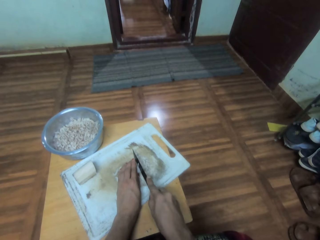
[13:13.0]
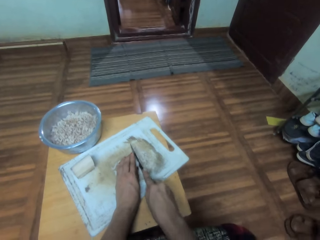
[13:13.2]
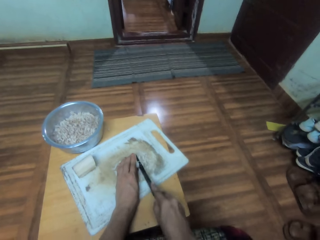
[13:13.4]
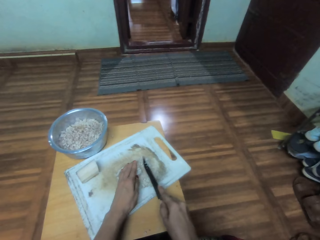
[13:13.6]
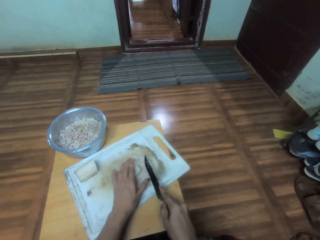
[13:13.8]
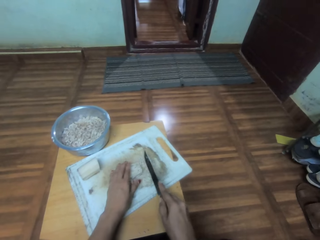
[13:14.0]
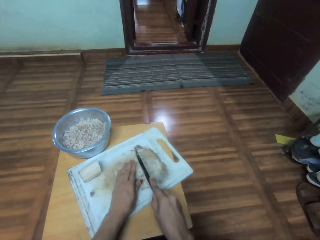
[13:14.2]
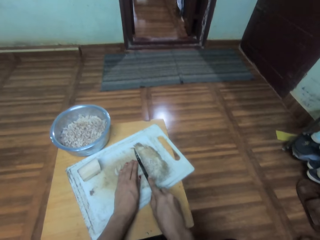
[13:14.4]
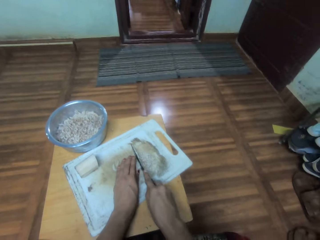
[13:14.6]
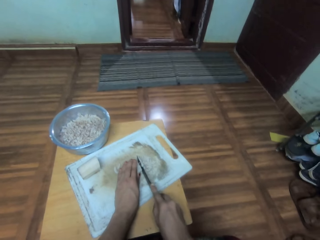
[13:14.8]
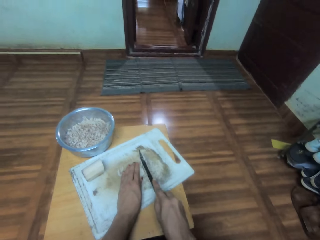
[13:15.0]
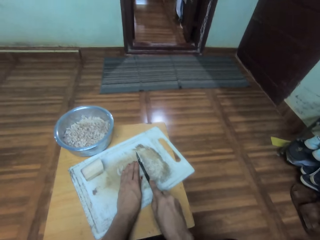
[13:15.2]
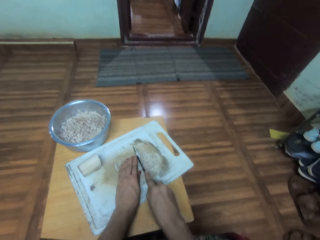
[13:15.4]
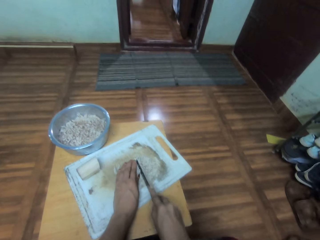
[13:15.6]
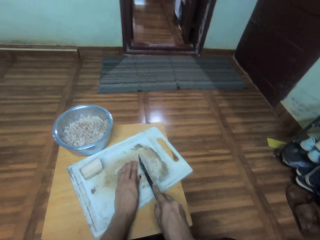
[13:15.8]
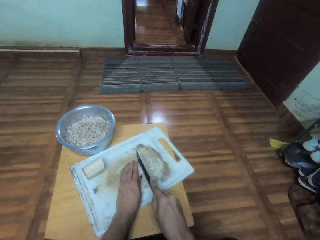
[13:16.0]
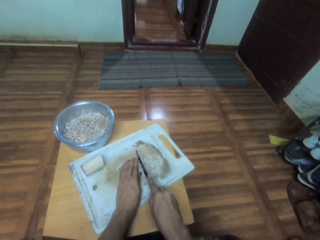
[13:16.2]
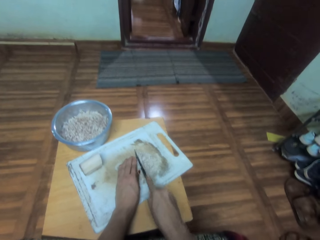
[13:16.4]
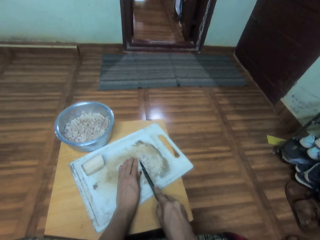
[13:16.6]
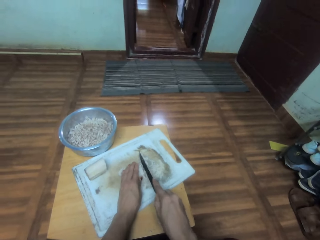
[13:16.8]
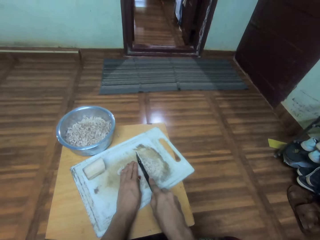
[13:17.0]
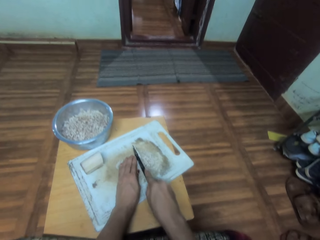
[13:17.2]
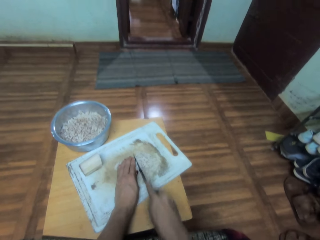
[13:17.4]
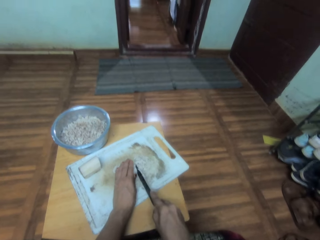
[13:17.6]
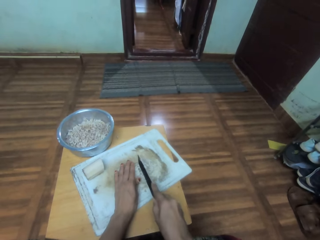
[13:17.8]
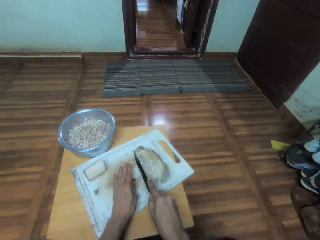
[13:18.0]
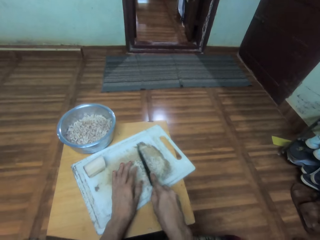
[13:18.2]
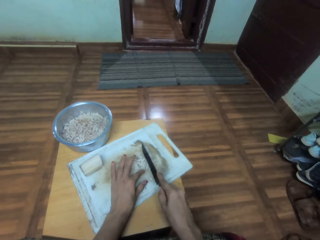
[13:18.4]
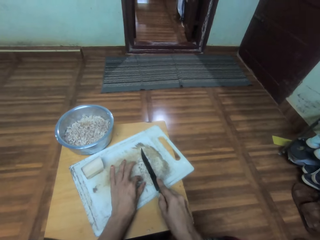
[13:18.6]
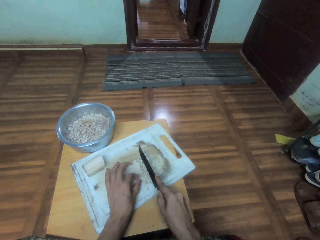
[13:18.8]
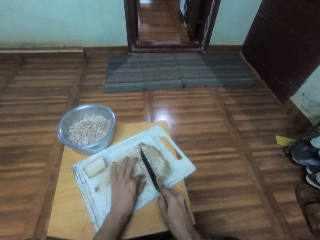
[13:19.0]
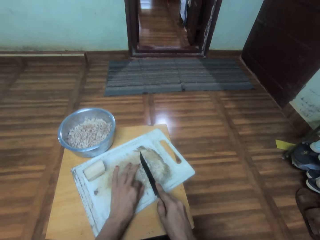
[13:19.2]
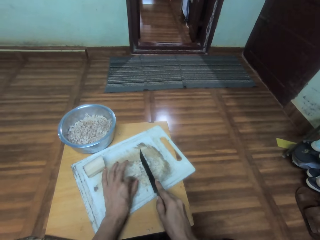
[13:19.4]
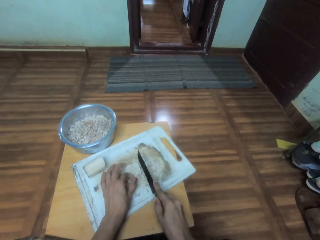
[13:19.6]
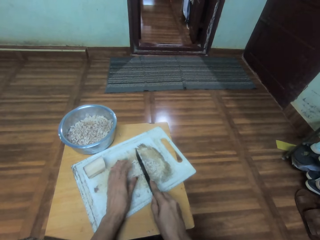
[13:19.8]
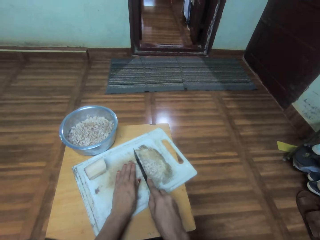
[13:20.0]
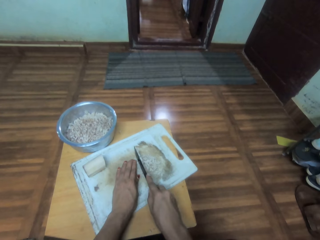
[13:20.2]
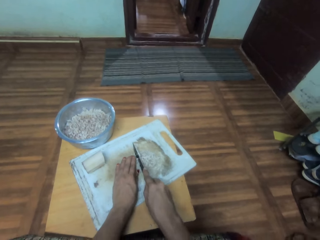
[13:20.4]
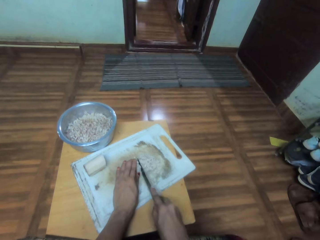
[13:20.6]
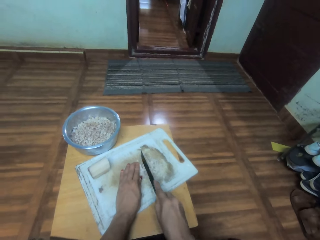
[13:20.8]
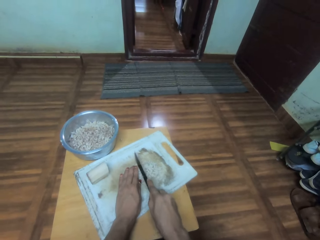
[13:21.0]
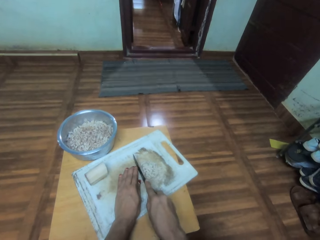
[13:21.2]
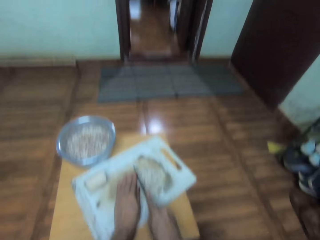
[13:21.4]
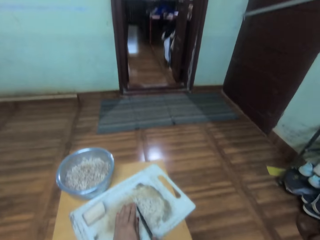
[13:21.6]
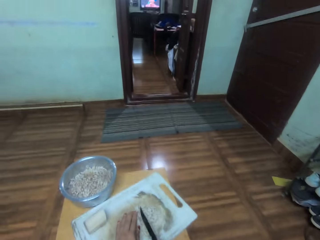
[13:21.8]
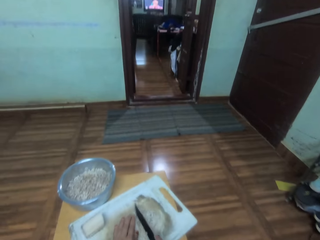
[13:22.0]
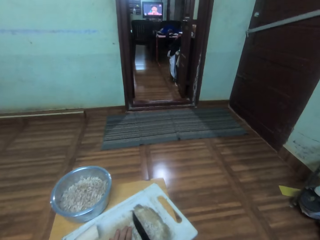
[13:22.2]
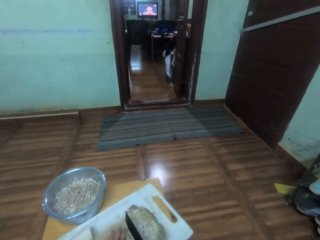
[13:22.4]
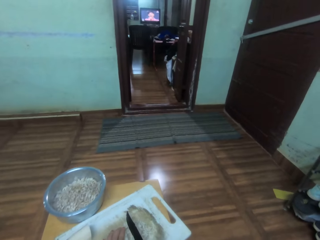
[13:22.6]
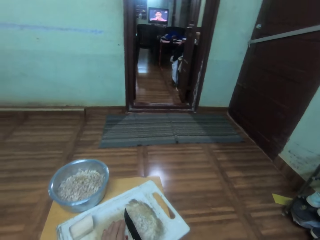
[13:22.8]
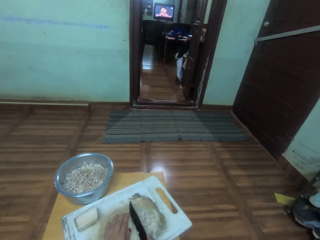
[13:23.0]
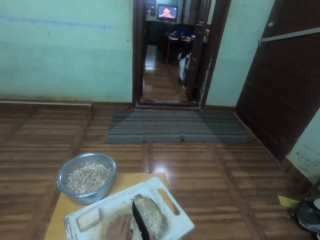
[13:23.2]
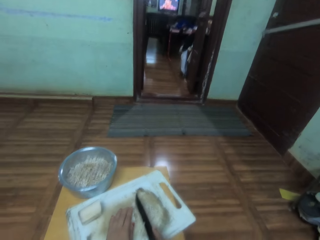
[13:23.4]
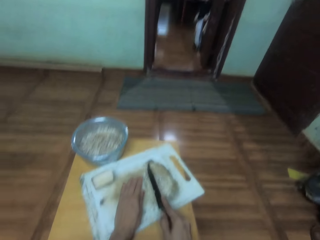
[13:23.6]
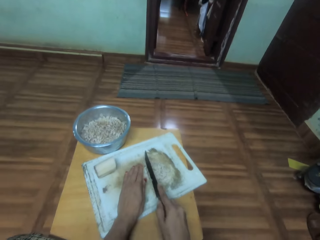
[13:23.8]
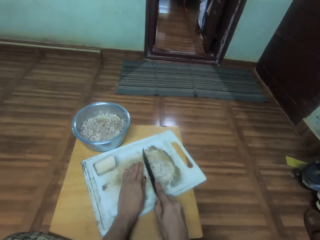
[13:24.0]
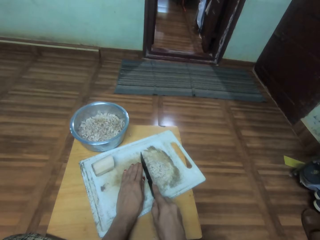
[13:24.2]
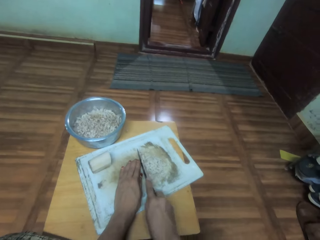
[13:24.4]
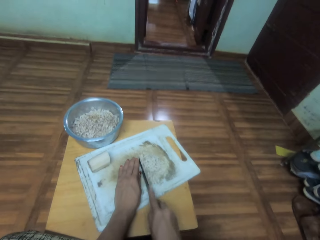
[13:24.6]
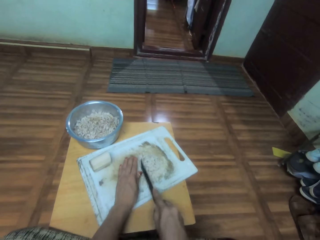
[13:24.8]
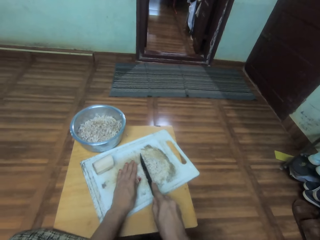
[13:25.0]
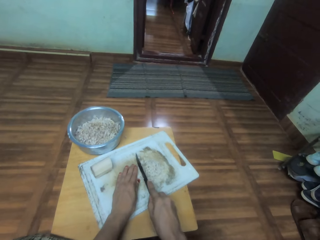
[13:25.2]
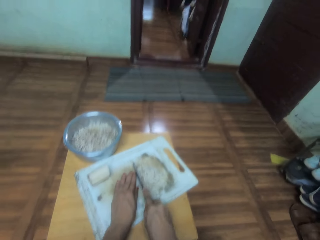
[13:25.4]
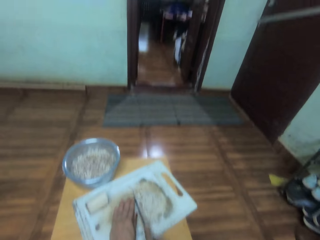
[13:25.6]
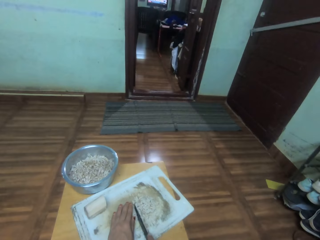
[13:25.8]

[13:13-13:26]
The camera wearer touches something on the chopping board. They cut something with a knife.

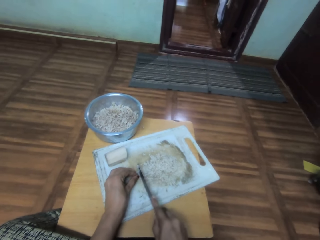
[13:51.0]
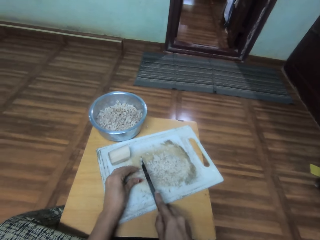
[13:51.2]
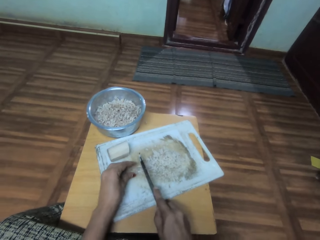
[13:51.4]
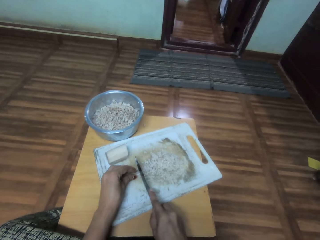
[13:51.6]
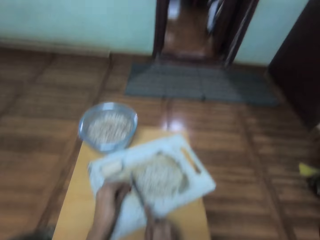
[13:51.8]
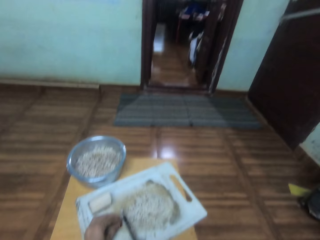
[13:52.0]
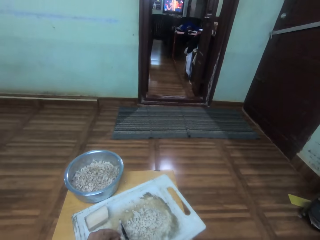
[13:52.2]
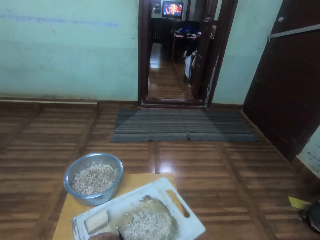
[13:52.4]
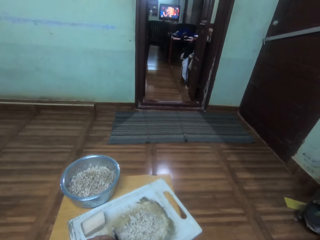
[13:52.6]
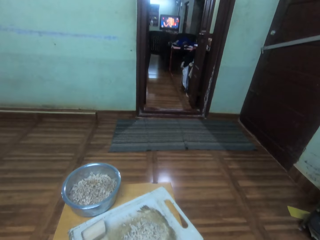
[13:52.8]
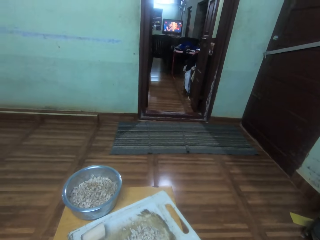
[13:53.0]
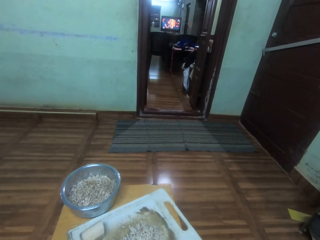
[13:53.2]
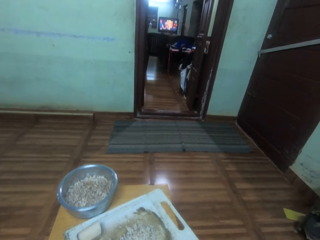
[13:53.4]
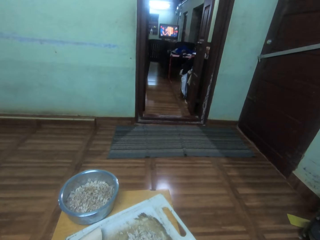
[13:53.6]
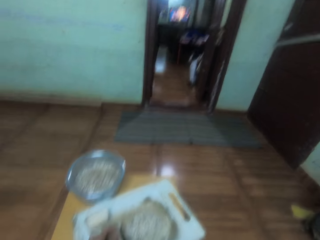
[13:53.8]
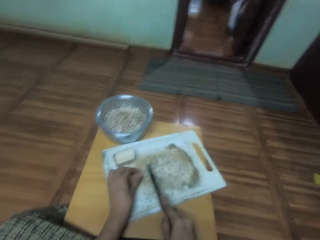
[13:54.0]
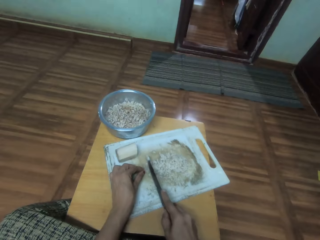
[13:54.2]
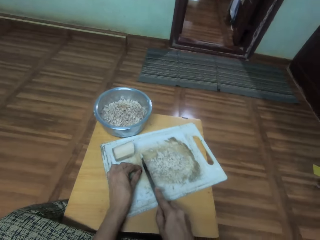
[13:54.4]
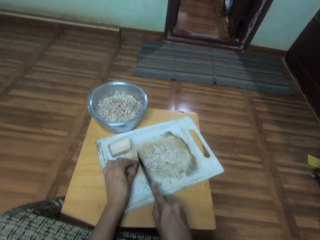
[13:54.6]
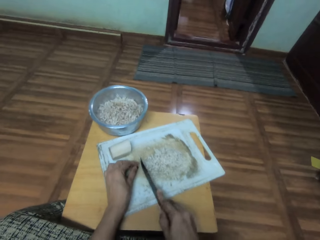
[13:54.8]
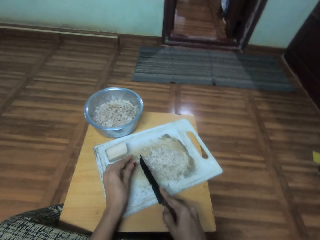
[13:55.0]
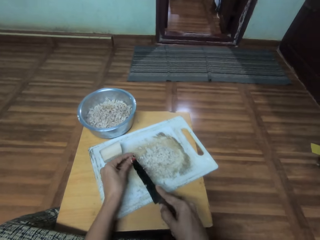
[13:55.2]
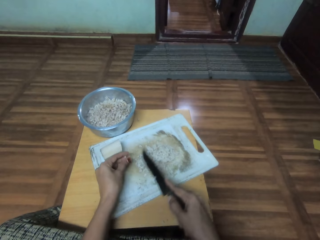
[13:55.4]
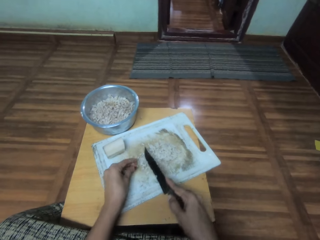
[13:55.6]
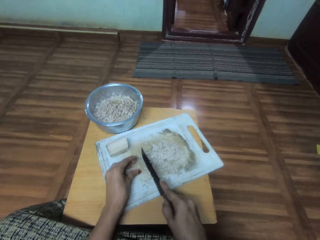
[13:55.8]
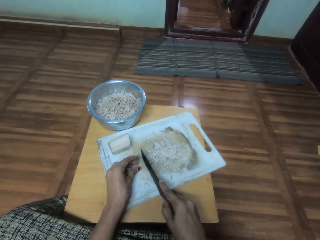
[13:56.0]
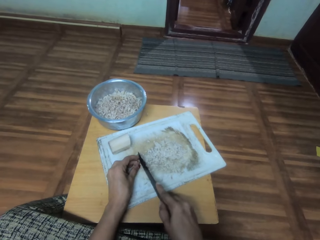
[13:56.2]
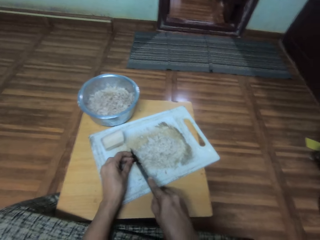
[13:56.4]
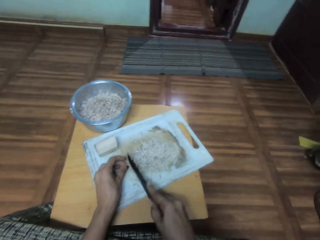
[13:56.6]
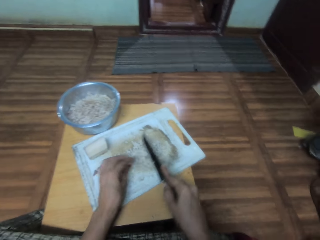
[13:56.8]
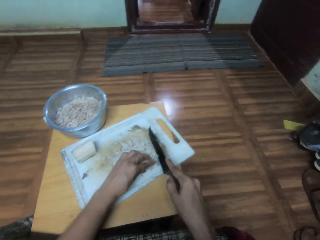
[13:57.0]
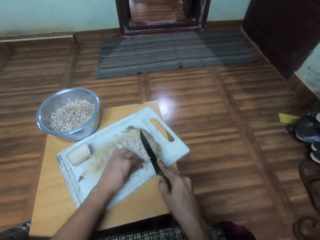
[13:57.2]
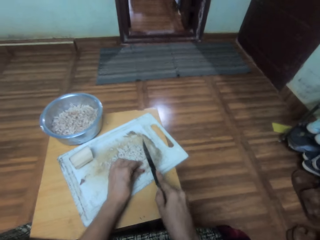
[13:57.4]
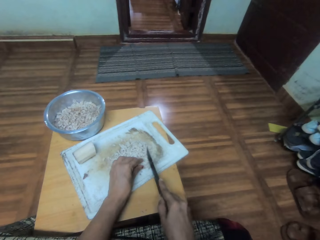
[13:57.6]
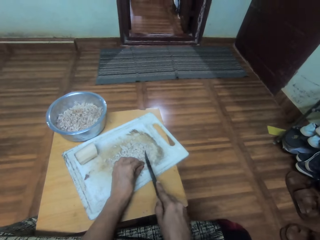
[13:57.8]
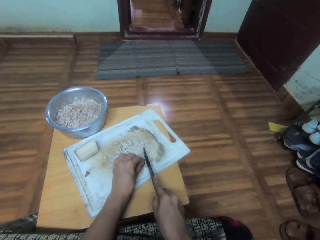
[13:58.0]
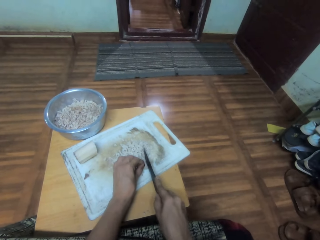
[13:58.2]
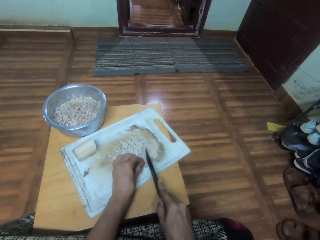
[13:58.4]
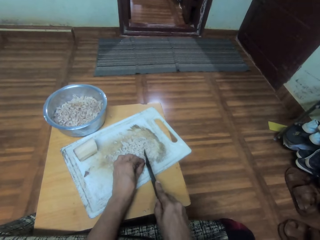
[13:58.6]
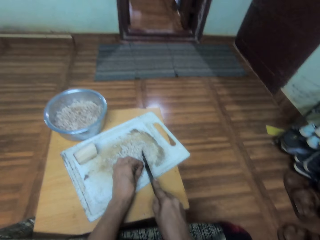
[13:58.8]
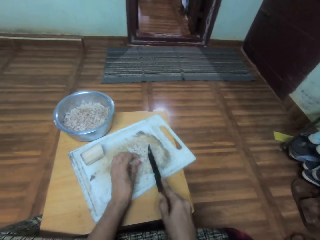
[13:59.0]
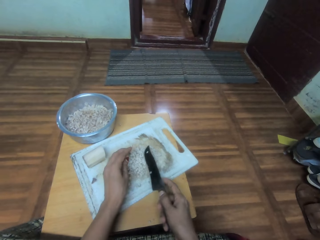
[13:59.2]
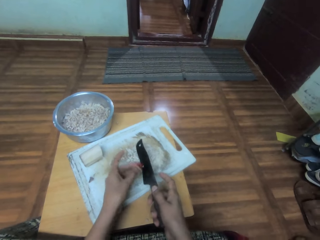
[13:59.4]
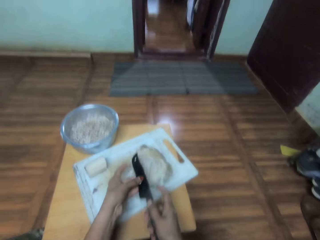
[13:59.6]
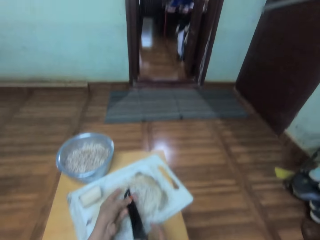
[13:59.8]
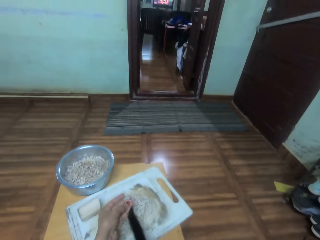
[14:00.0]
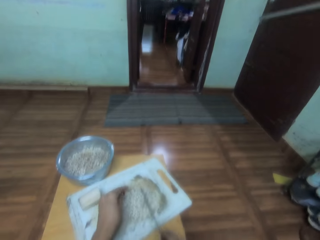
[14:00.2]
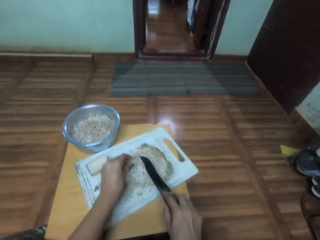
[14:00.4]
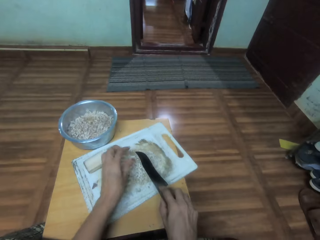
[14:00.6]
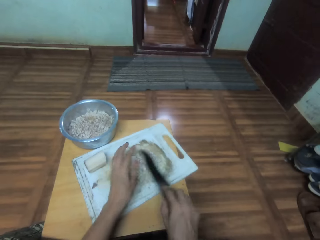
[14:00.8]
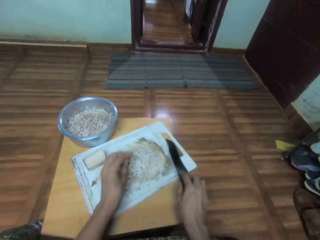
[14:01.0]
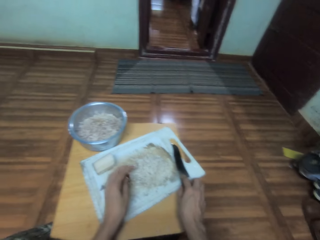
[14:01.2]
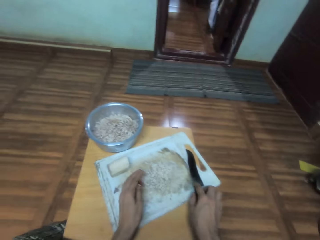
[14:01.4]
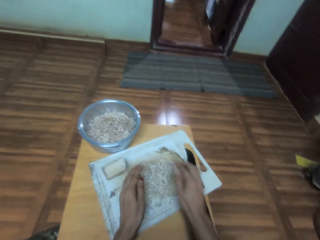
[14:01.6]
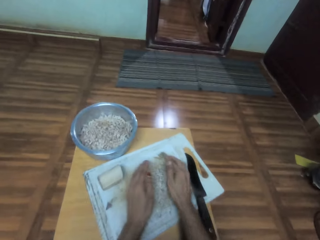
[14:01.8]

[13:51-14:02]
The camera wearer watches television. They cut a vegetable with a knife. They hold a piece of the vegetable on the tray. They cut the vegetable with the knife. They remove pieces of the vegetable from the knife. They wipe the knife with the hands. They drop the pieces of vegetable on the tray. They place the knife on the tray.
